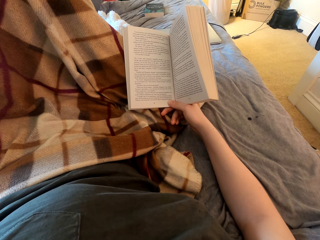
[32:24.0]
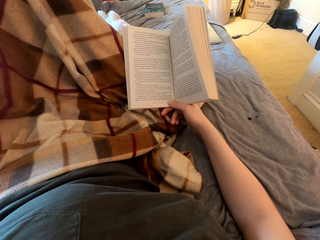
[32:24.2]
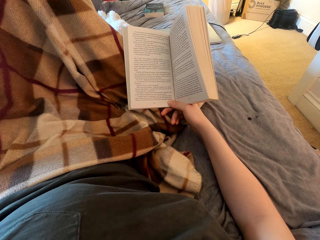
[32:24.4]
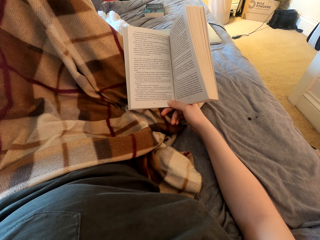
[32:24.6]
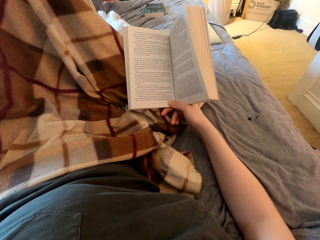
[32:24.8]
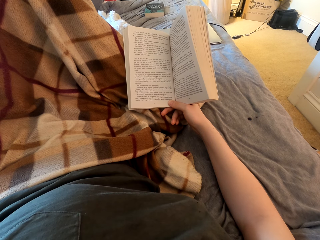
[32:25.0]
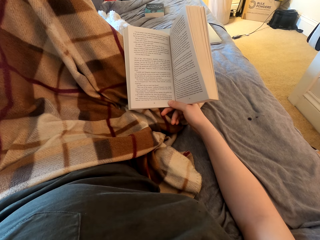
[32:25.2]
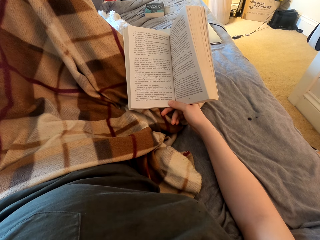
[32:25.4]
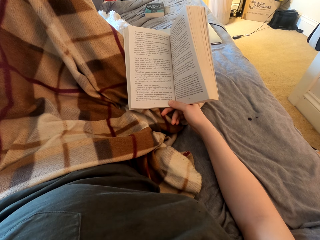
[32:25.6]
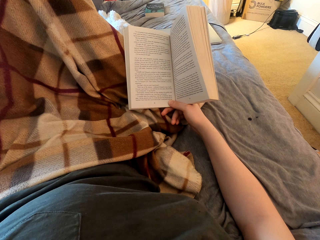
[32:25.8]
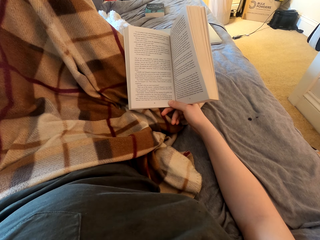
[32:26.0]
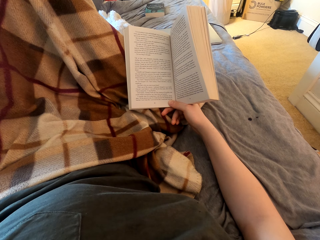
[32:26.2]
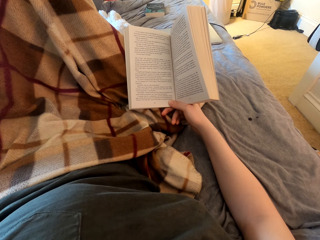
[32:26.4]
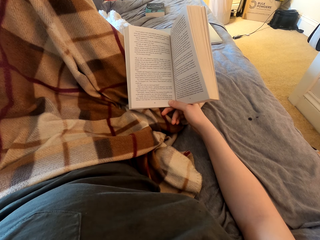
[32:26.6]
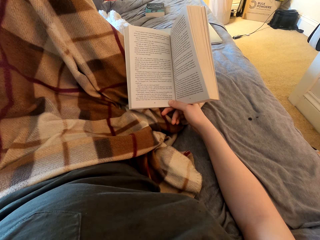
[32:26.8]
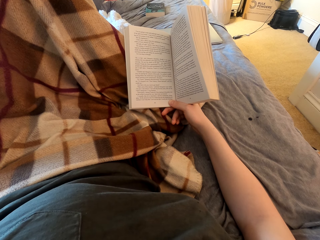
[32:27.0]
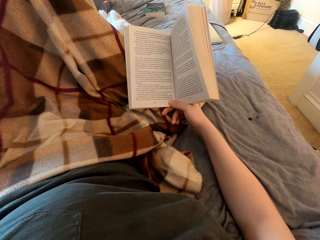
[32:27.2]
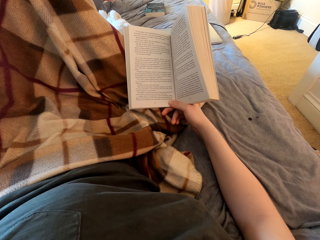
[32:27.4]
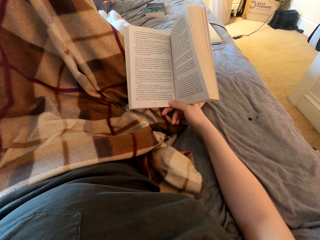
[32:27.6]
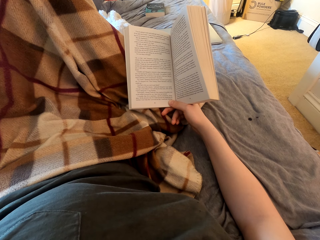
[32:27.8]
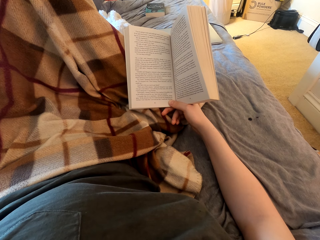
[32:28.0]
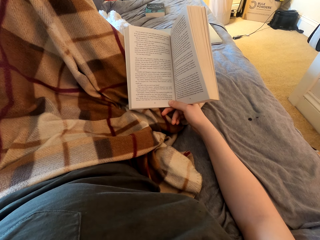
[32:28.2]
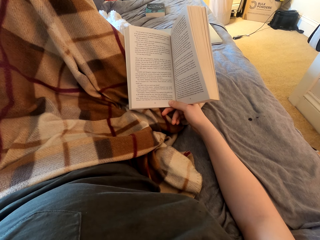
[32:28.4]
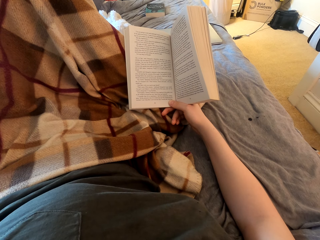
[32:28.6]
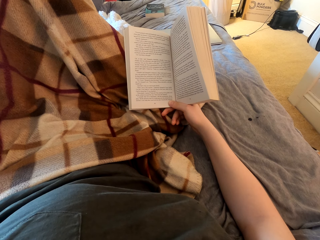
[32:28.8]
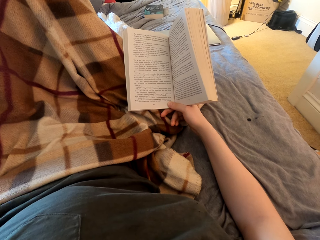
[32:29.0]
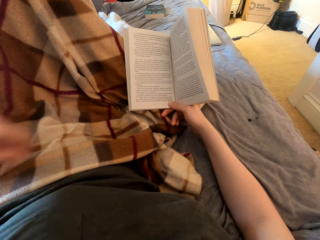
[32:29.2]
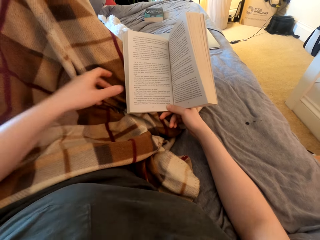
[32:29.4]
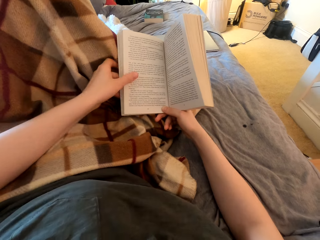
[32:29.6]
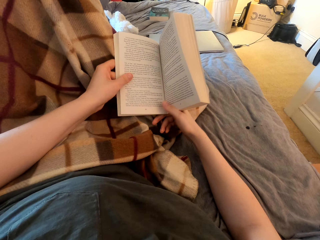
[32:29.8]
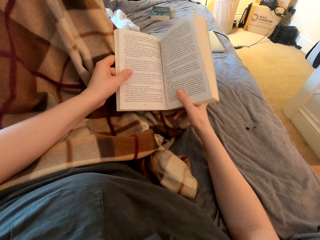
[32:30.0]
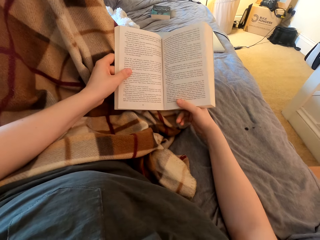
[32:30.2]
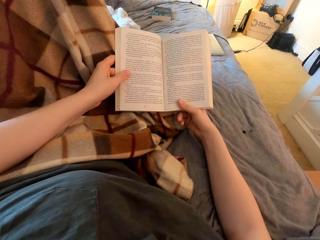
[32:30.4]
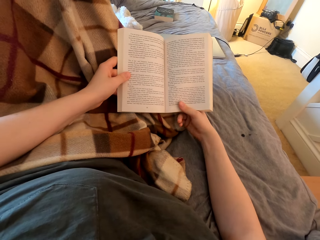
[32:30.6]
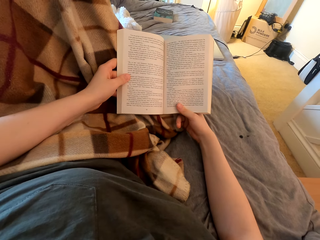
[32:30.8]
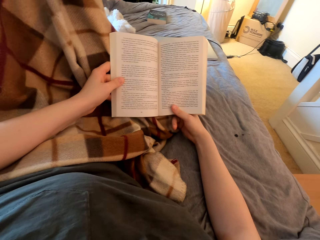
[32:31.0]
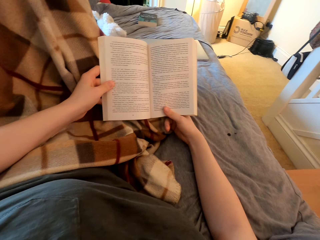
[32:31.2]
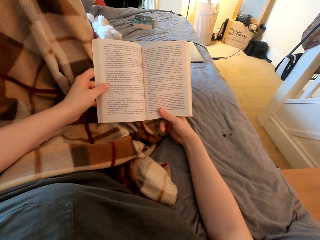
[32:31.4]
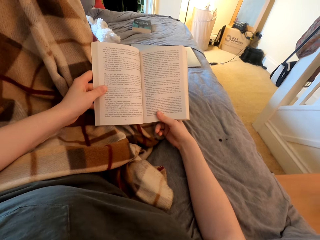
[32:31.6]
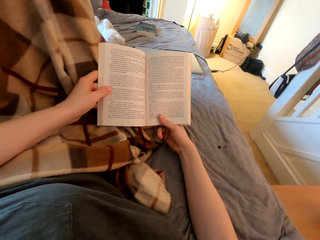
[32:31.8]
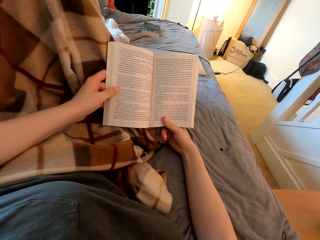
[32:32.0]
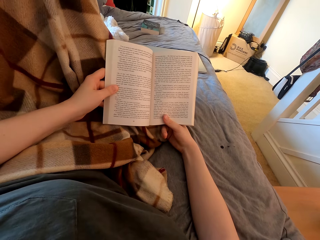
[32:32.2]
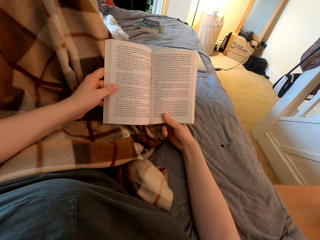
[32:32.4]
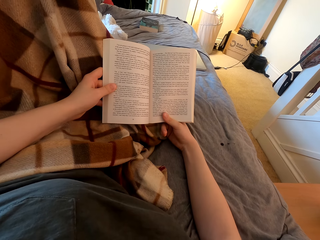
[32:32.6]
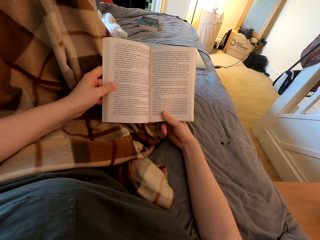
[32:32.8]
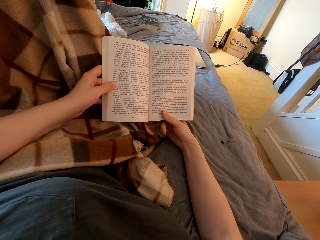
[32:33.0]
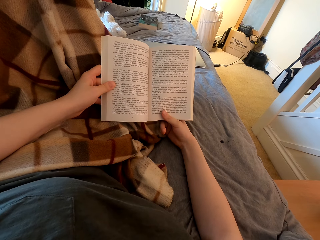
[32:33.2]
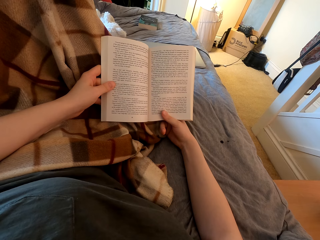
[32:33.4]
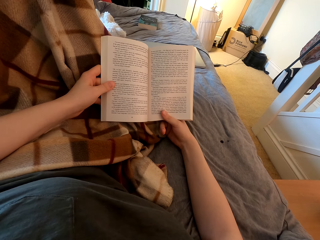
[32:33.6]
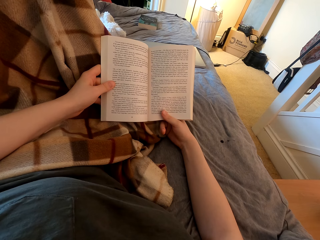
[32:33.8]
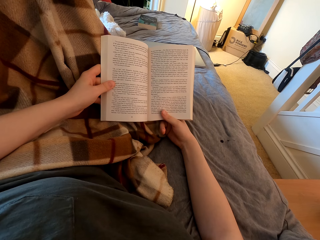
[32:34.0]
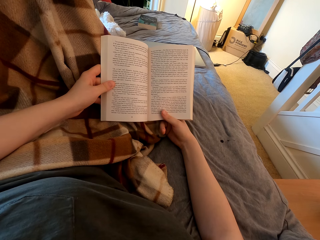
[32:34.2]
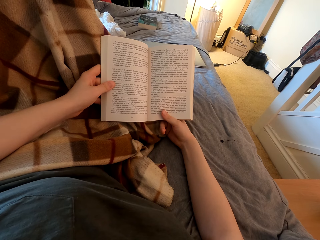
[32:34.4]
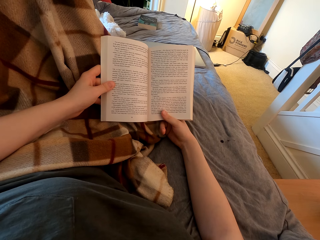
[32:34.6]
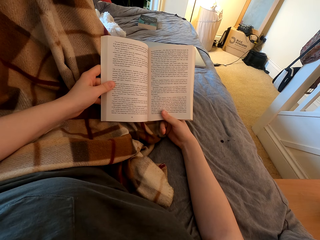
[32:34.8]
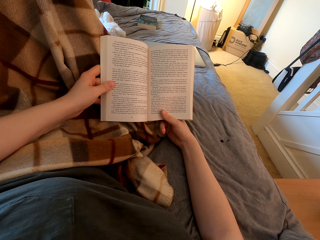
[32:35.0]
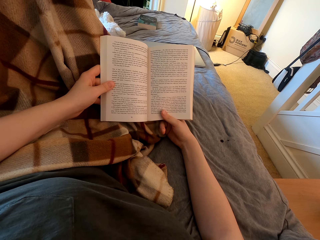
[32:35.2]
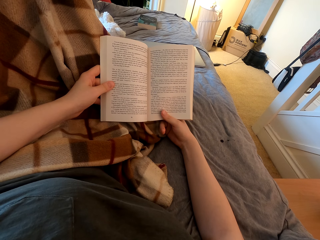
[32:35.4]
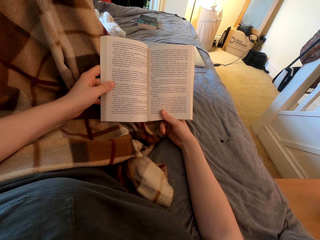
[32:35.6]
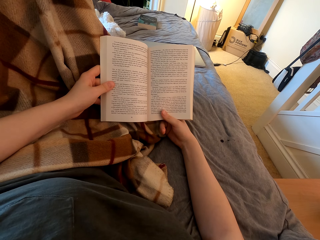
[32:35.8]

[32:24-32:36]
The camera wearer touches a book. They read the book.

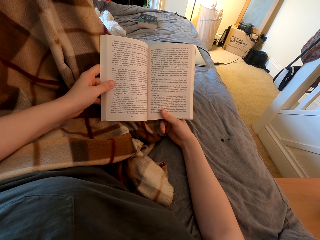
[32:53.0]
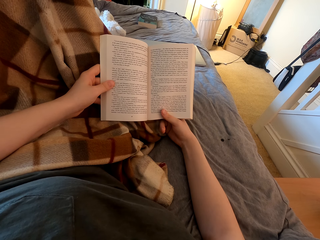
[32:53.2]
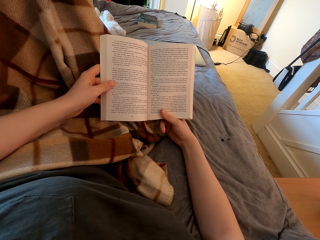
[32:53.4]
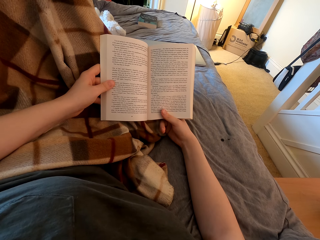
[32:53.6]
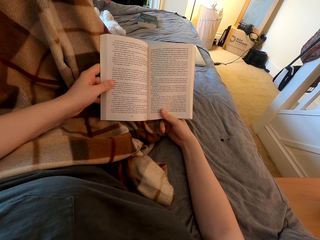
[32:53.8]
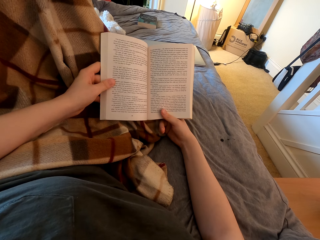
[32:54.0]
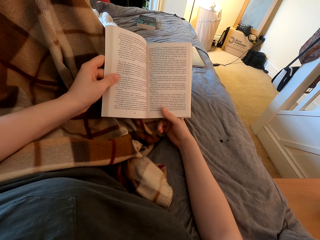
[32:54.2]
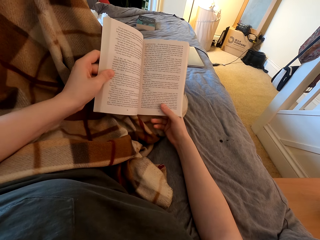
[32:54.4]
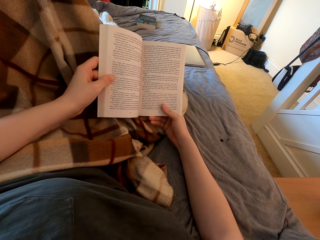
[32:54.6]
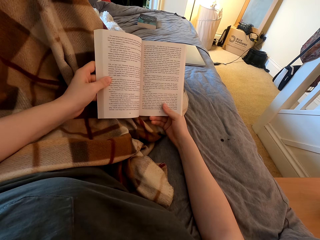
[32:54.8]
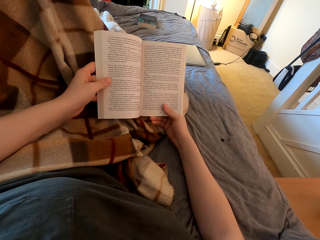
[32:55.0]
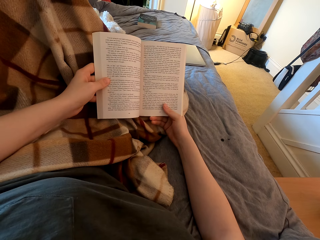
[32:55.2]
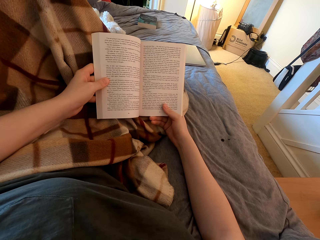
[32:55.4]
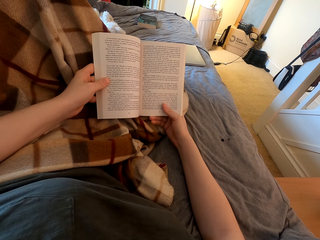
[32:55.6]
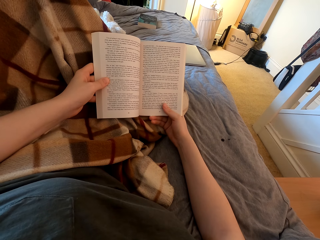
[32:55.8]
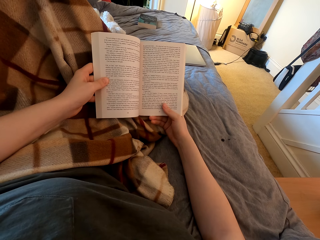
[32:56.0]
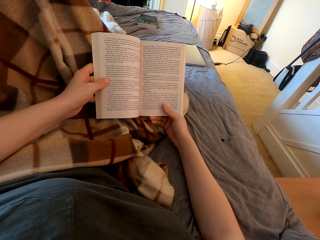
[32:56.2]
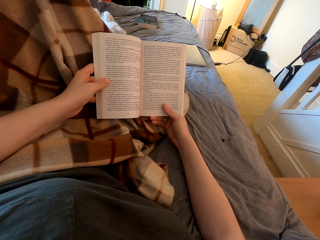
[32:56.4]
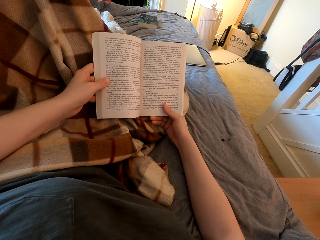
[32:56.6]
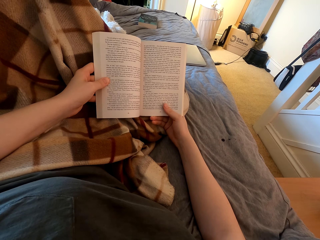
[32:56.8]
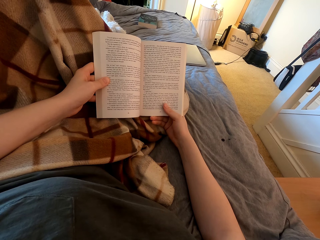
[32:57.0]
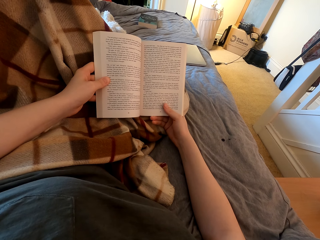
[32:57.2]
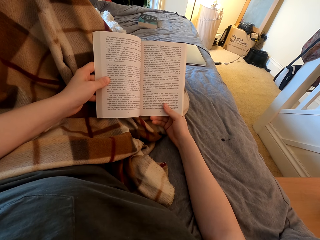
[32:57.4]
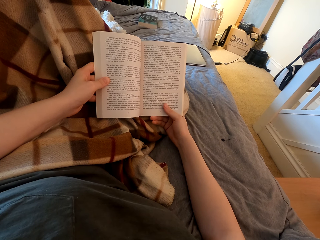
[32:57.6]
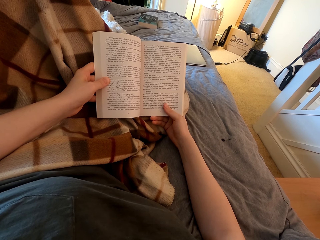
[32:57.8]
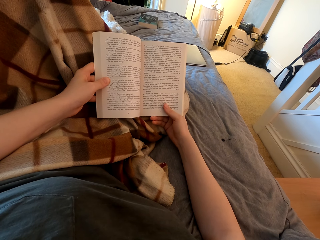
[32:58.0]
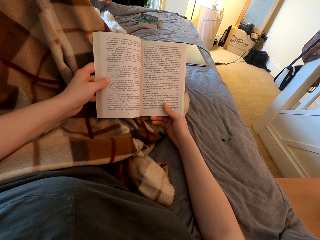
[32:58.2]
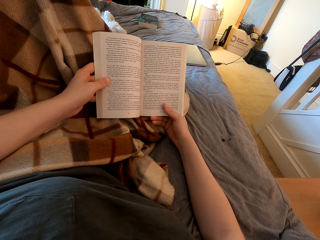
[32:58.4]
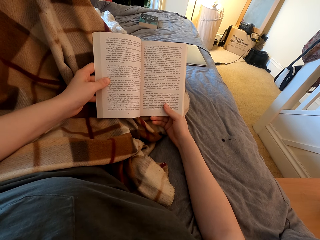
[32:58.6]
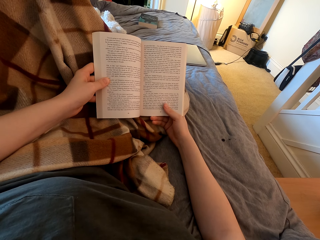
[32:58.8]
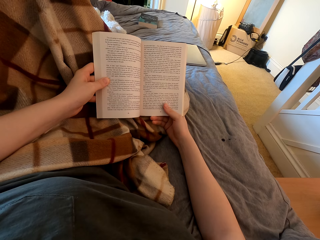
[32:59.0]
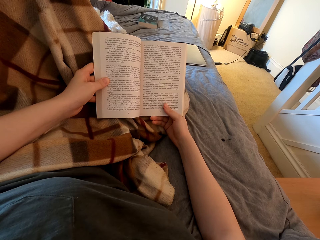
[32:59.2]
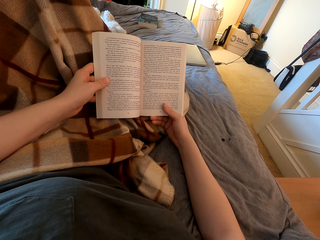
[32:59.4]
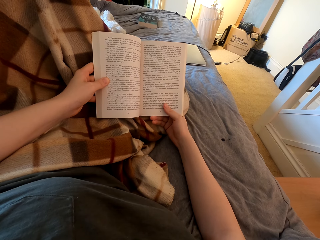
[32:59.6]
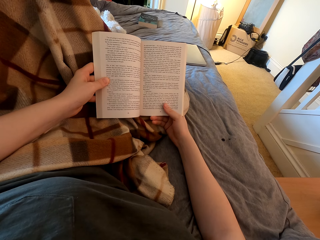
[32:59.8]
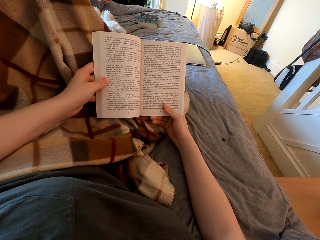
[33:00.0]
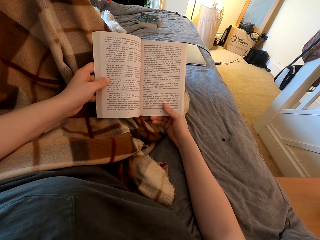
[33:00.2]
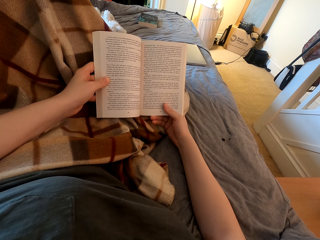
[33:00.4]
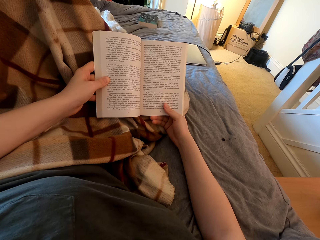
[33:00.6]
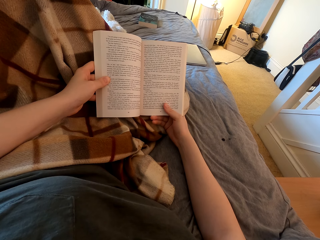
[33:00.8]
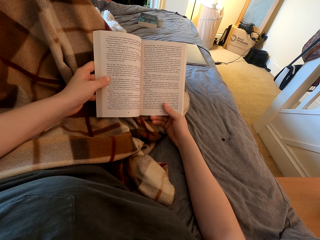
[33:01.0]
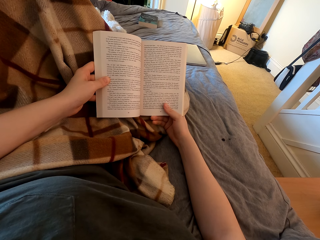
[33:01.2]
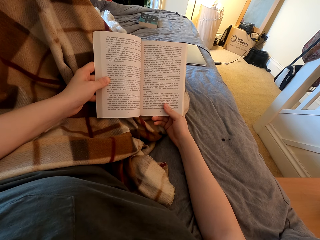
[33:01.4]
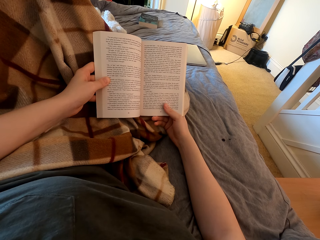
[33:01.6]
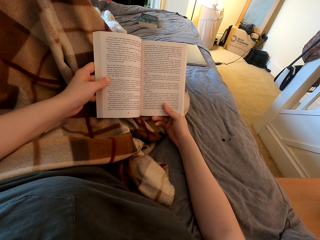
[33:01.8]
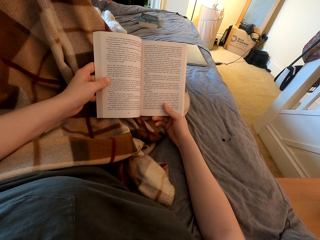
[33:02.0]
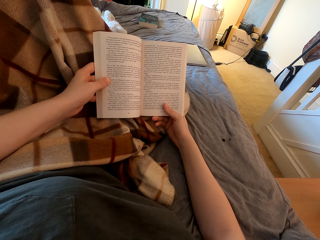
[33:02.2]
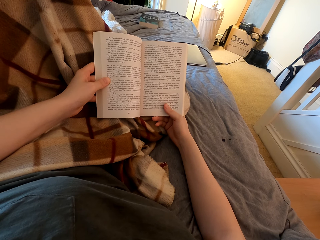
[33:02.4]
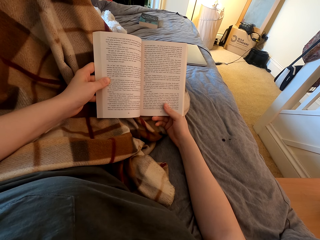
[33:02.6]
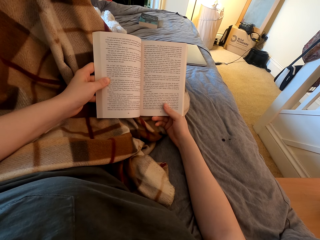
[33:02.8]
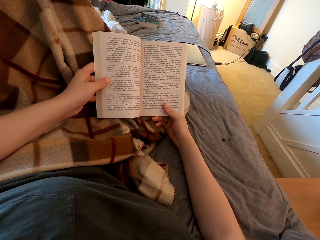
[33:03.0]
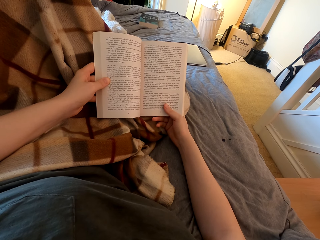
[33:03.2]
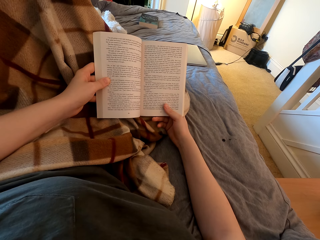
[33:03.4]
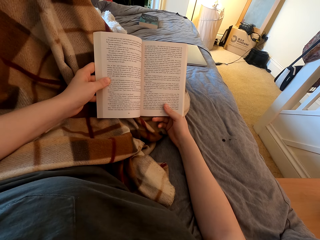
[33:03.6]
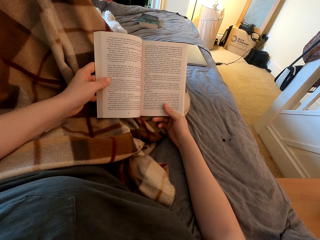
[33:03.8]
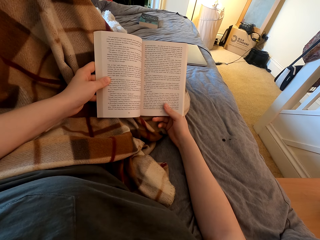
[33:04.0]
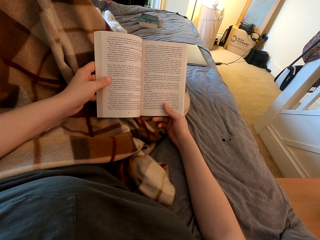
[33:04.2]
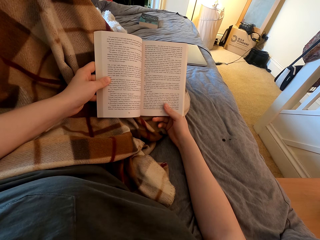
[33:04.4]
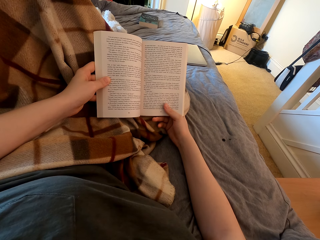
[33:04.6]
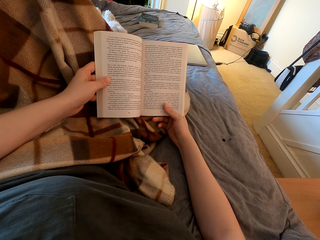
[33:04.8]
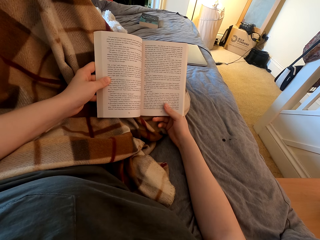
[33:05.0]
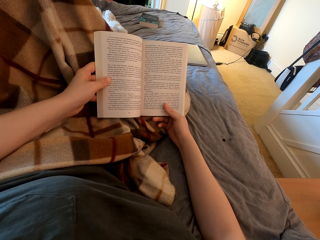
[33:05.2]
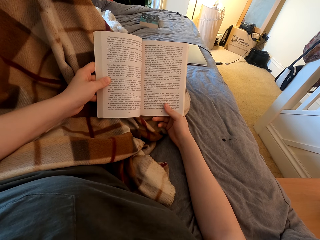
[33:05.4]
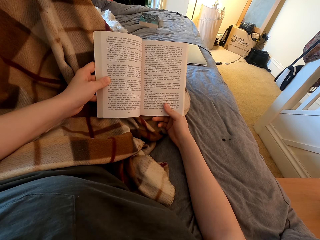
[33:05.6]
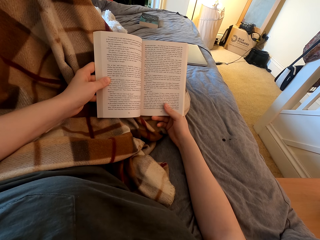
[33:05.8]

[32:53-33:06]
The camera wearer touches a book. They read the book.
